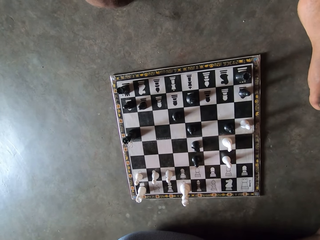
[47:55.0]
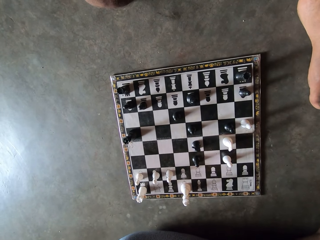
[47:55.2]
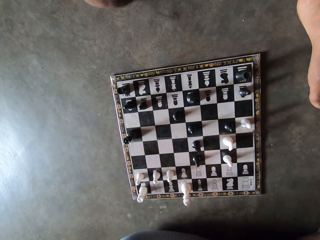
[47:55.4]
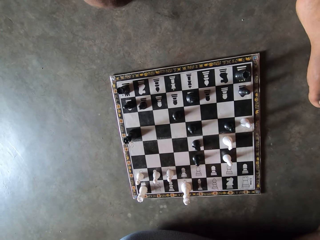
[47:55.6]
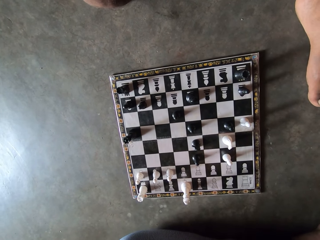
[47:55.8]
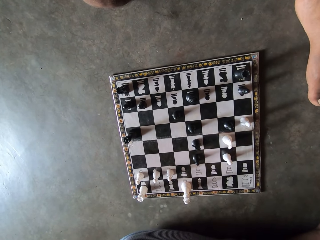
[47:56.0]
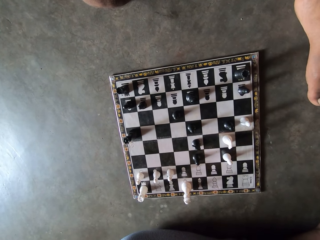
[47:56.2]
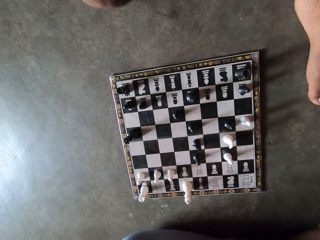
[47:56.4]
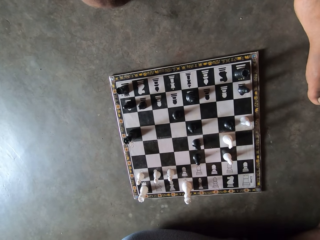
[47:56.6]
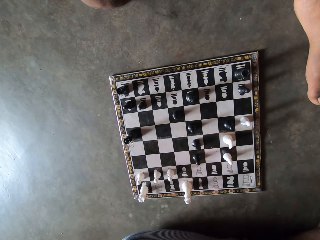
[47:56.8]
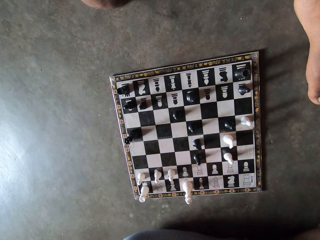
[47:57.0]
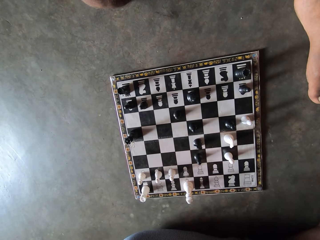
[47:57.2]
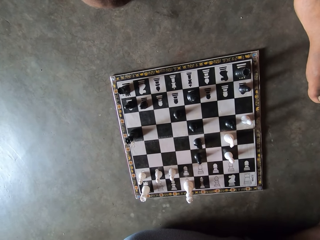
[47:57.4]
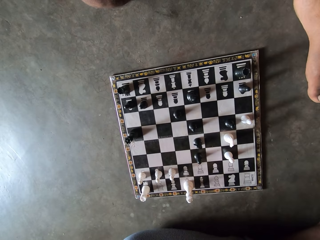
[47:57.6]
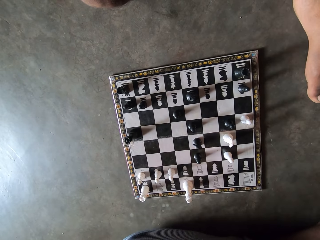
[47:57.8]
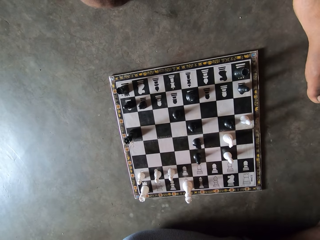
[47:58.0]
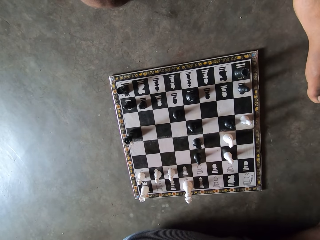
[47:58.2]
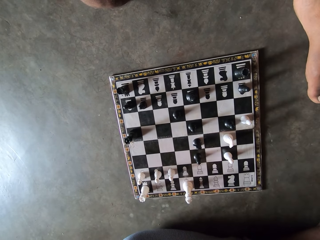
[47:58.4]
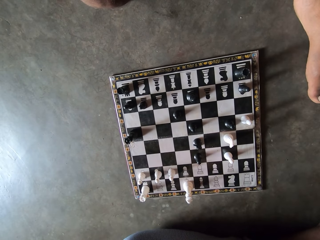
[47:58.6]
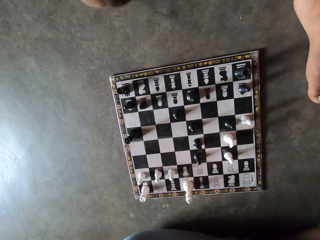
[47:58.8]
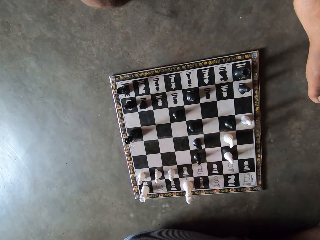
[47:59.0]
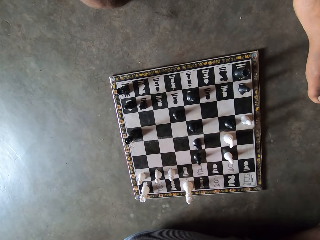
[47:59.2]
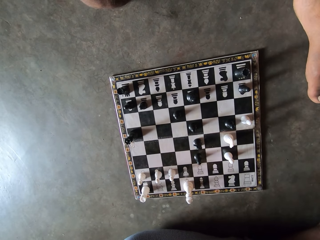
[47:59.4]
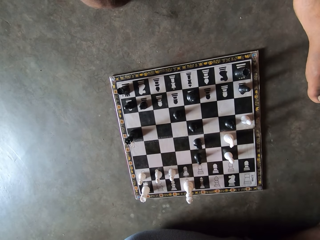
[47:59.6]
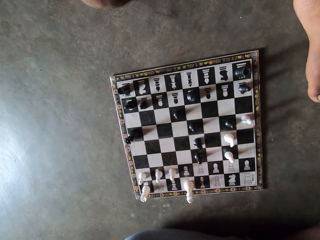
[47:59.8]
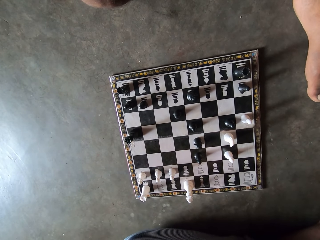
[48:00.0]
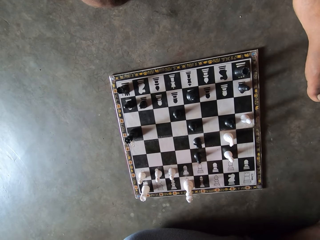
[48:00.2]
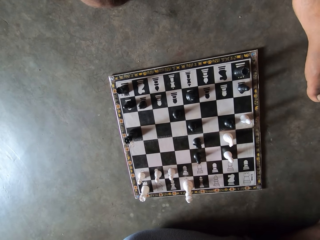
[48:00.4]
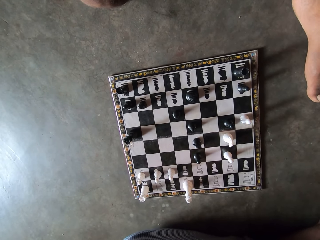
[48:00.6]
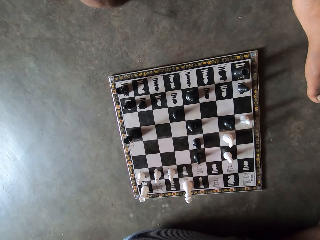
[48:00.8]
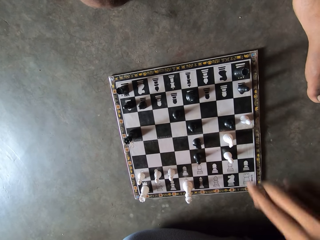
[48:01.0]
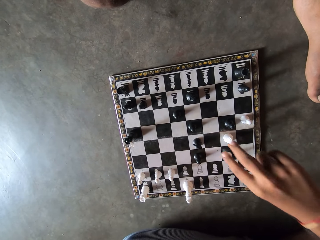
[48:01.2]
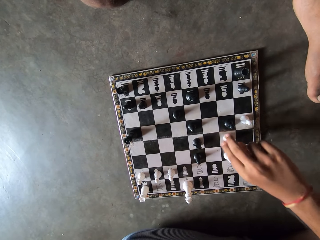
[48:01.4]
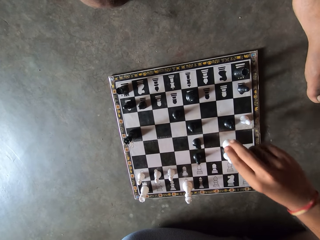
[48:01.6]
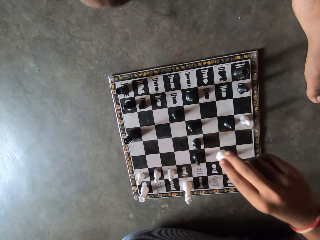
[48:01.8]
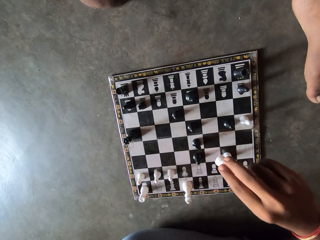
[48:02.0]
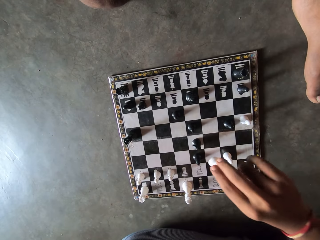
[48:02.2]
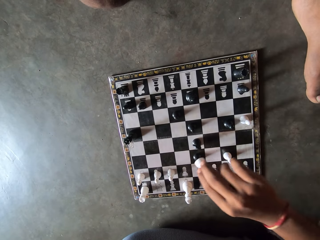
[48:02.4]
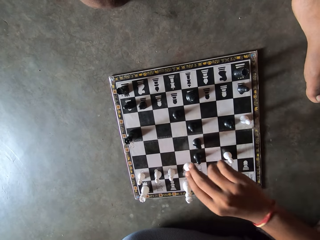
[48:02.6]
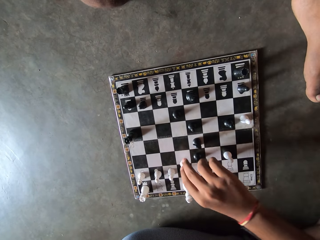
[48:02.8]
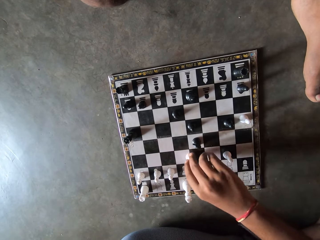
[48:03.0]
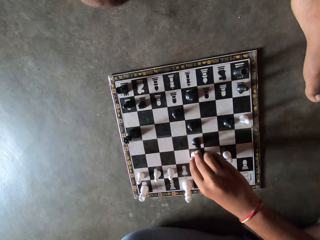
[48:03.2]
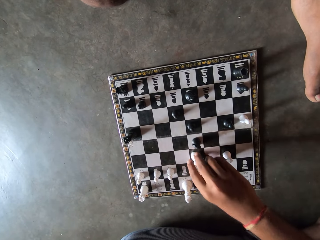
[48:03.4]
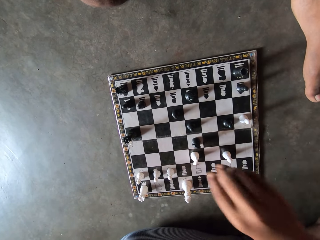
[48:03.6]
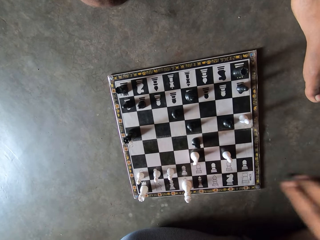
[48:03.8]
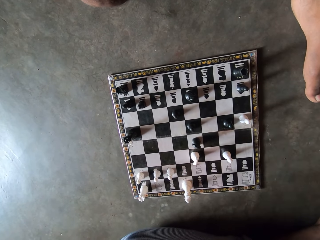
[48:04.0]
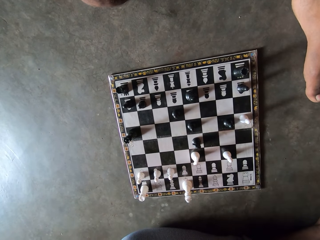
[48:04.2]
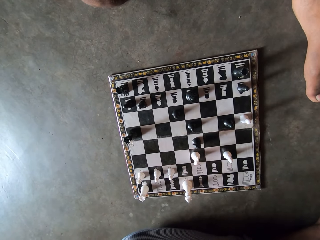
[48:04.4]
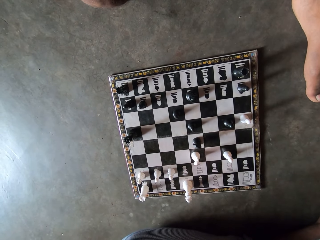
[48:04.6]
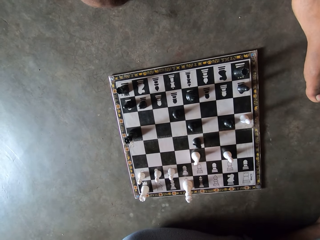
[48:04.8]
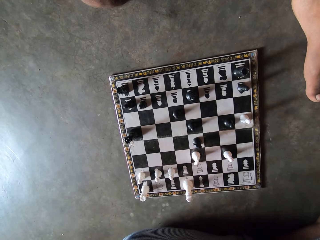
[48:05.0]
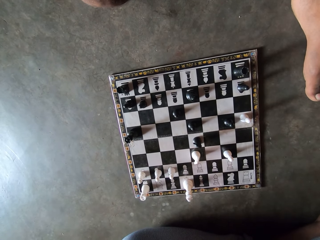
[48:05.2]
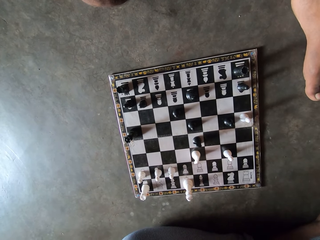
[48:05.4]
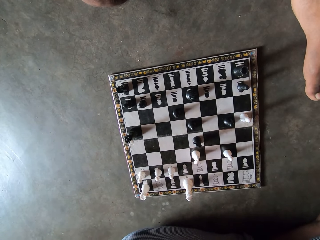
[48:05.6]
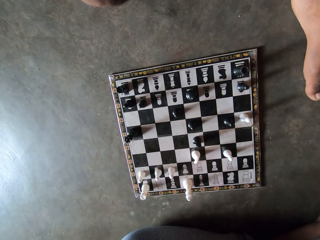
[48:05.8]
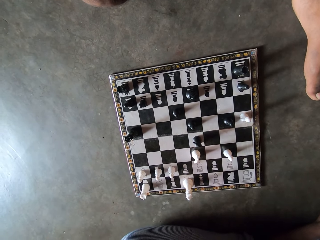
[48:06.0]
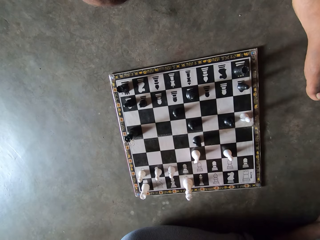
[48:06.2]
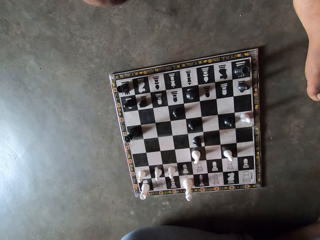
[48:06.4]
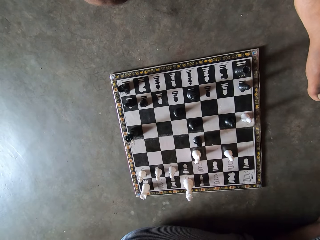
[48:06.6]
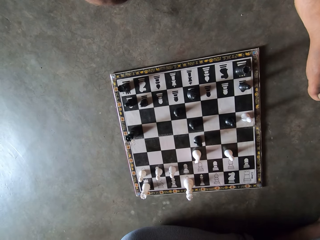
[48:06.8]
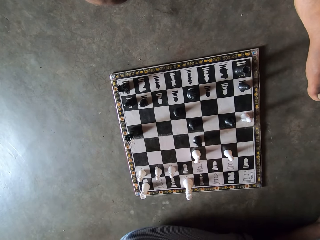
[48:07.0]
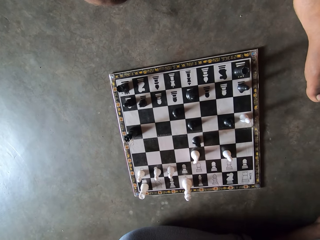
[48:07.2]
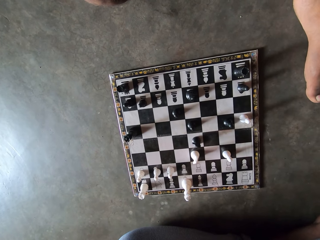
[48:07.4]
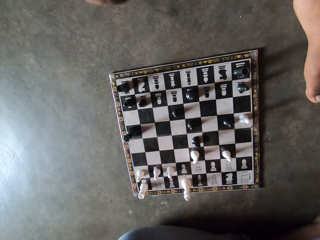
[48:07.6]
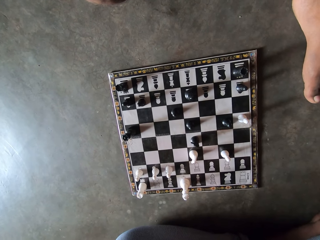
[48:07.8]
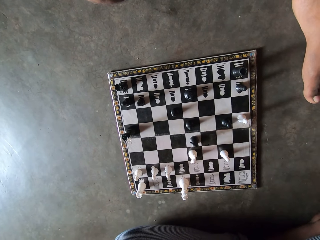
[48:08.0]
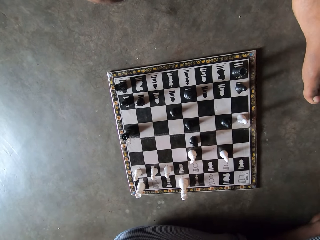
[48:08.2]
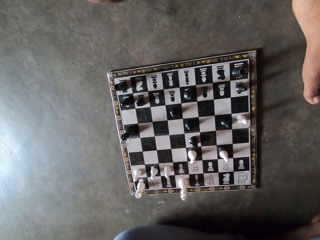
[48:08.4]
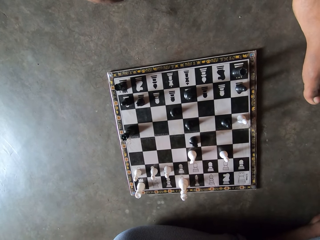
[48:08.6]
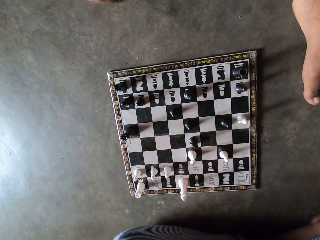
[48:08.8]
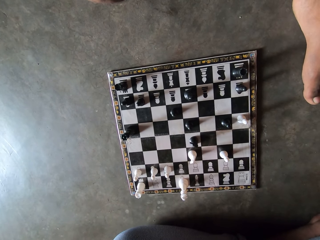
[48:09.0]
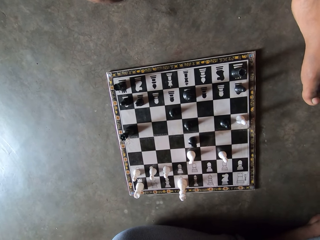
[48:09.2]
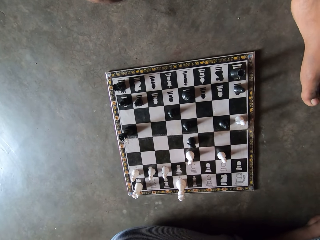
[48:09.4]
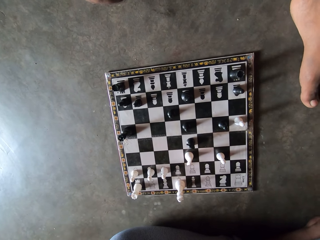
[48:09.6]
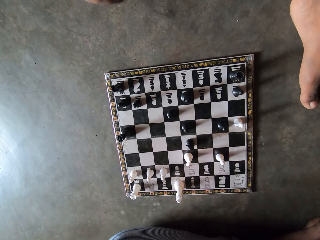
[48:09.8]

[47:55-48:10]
The camera wearer holds a chess pawn. They pick up a white chess piece from the chess board. They move the chess pawn. They drop the white chess piece on the chess board. They remove a black chess piece from the chess board. They look at the chessboard.

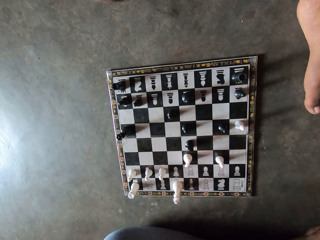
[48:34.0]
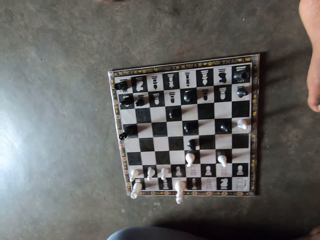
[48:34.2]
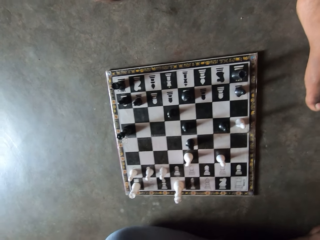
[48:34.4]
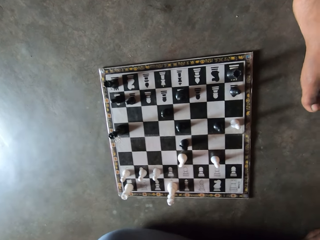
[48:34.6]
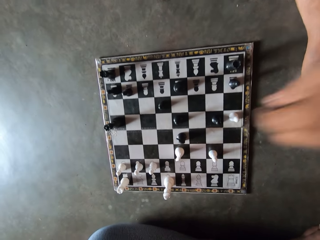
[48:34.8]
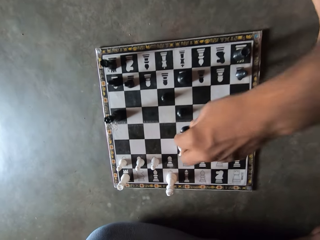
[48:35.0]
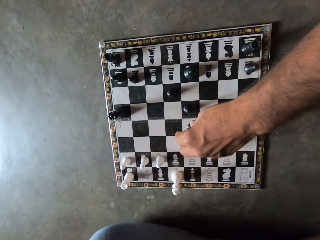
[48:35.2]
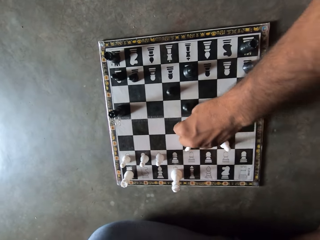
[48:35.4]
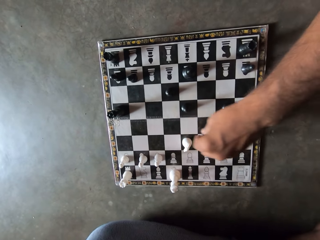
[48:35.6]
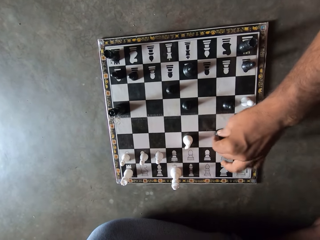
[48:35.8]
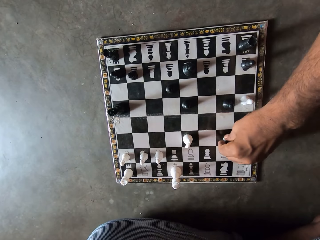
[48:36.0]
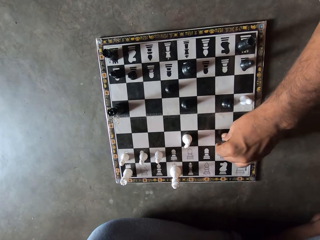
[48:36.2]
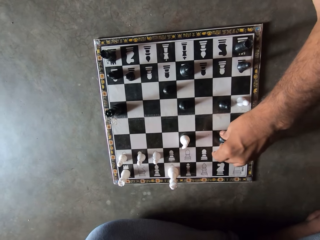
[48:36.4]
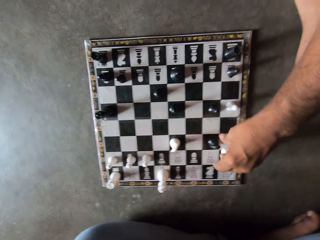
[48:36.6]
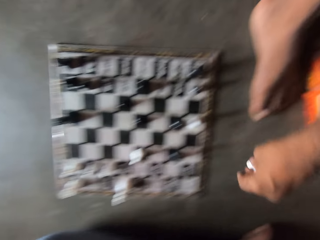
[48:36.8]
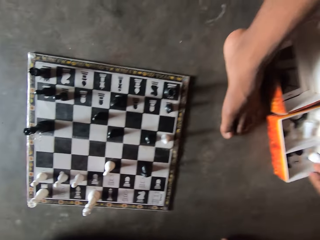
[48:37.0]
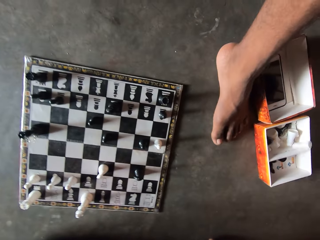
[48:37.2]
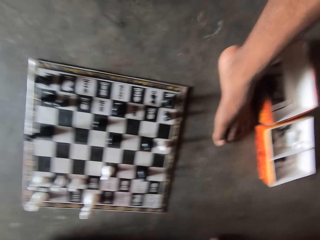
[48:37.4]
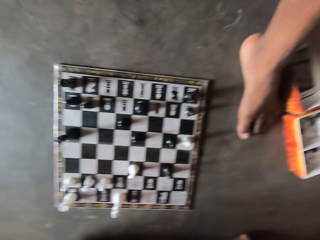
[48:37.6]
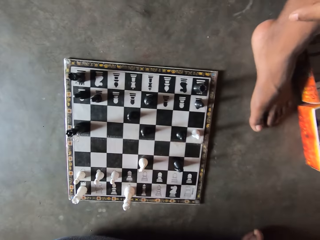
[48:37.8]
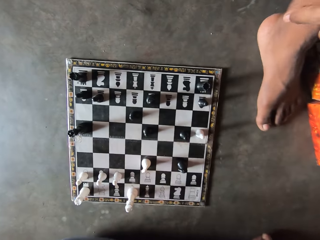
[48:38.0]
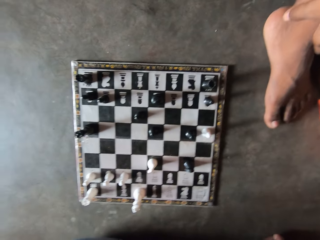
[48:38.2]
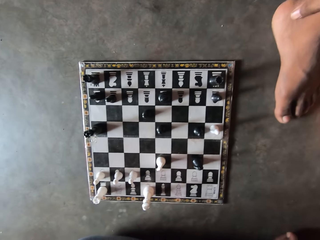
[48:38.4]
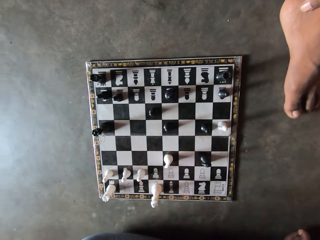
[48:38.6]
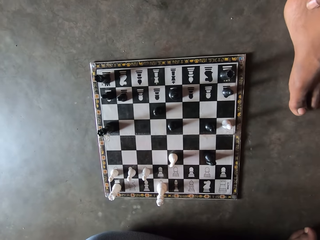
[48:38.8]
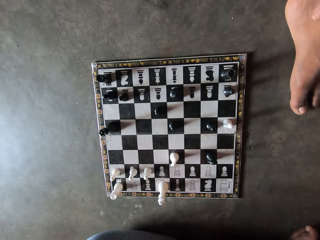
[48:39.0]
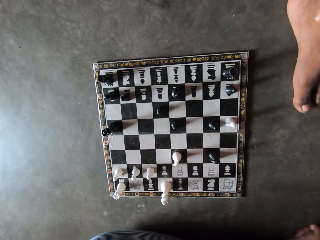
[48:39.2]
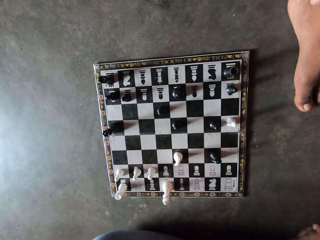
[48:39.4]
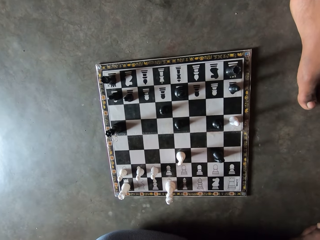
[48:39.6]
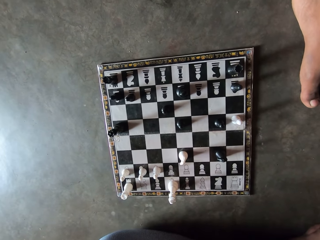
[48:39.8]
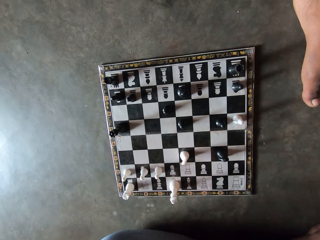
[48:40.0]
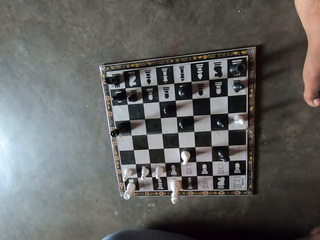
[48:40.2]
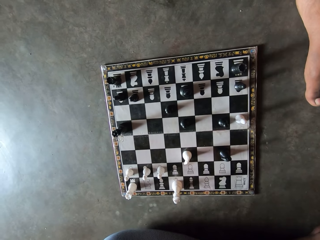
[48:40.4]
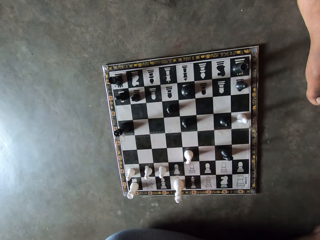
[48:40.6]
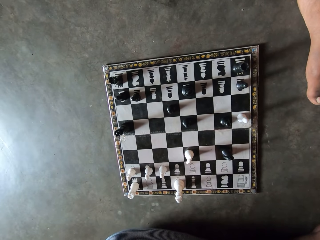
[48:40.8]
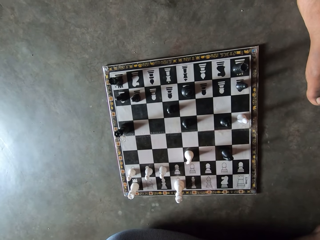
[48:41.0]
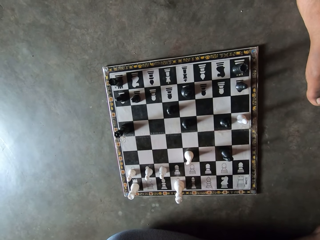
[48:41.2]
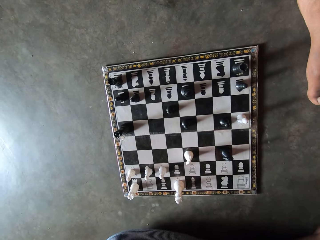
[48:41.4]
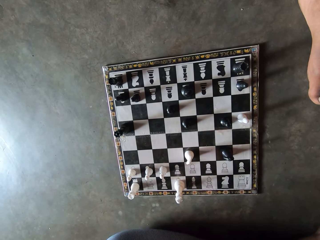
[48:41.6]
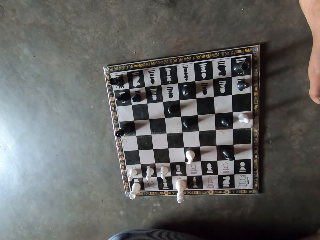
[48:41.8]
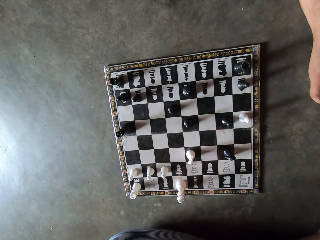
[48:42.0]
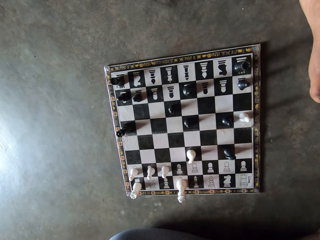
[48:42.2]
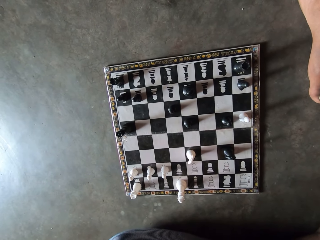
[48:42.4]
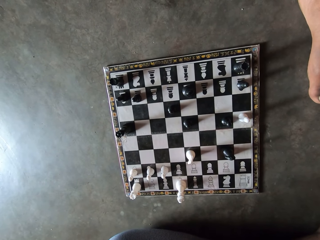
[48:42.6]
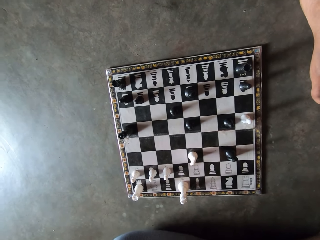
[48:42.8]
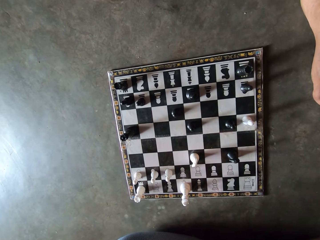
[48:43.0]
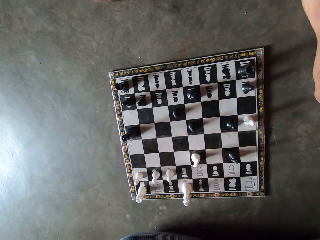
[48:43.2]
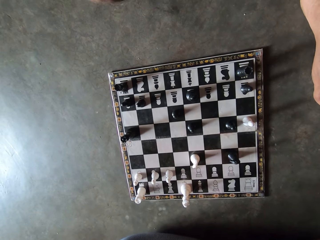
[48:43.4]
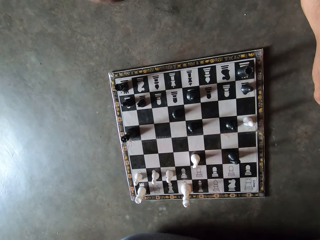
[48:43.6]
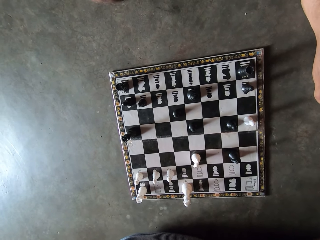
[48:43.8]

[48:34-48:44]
A man picks up a black chess piece from the chess board. The man holds a chess pawn. The camera wearer drops the black chess piece on the chess board. The man moves the chess pawn, picks up a white chess piece from the chess board, and throws the white chess piece into a small container on the floor. The man puts the chess pawn in the box, holds his hands on the leg, and looks at the chess board.
